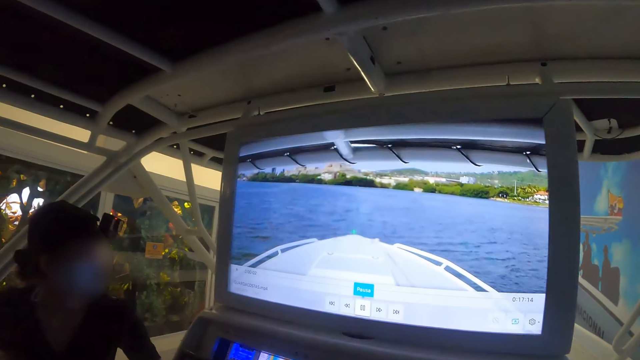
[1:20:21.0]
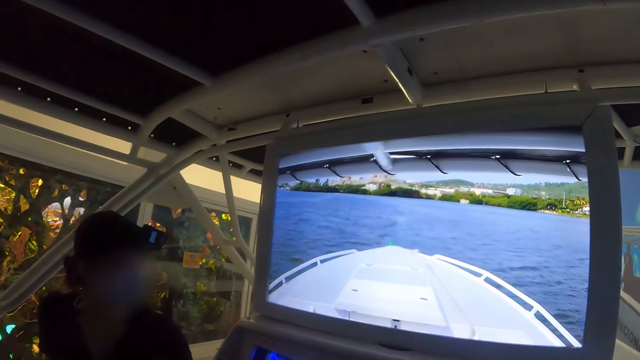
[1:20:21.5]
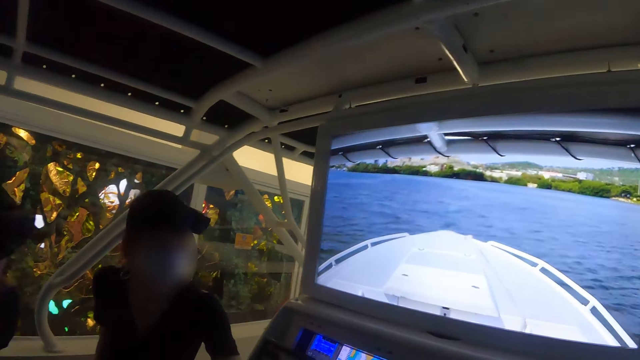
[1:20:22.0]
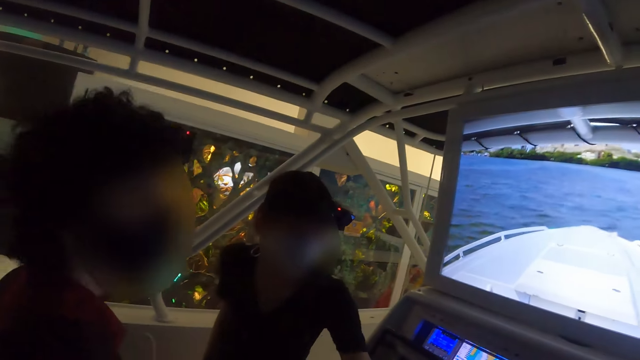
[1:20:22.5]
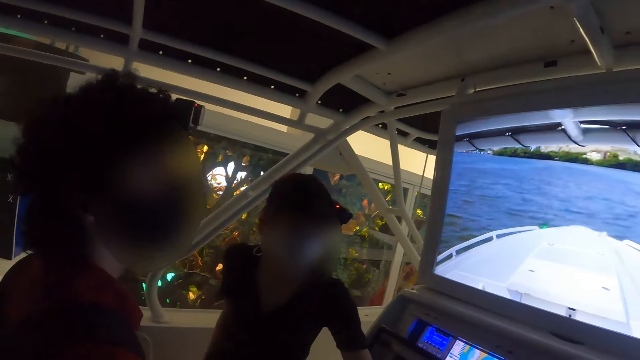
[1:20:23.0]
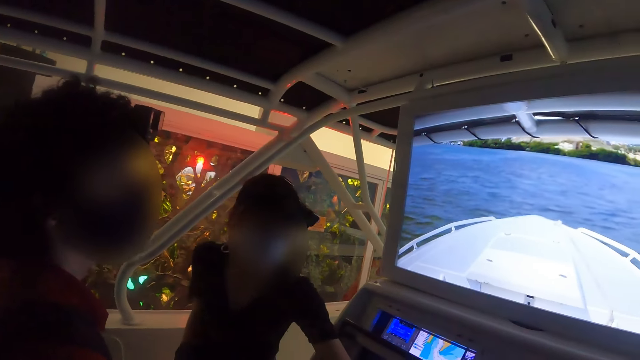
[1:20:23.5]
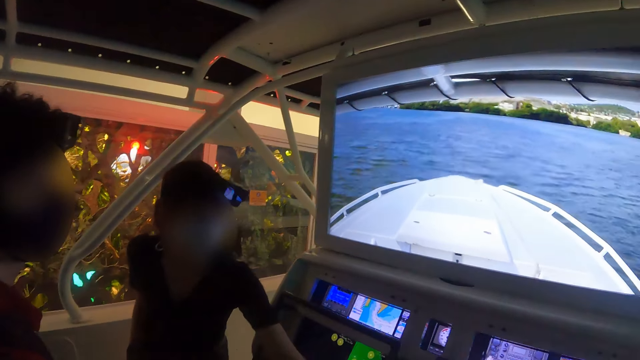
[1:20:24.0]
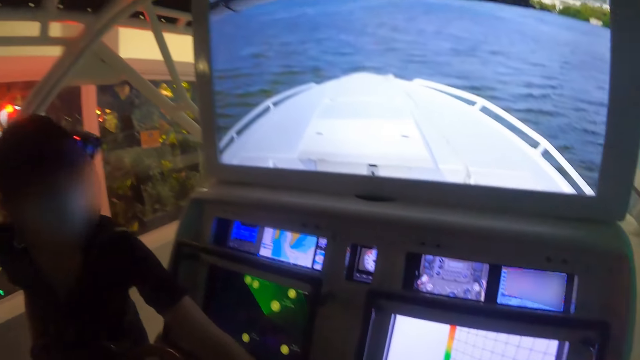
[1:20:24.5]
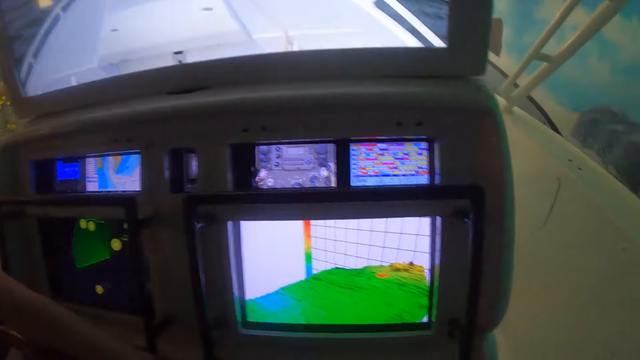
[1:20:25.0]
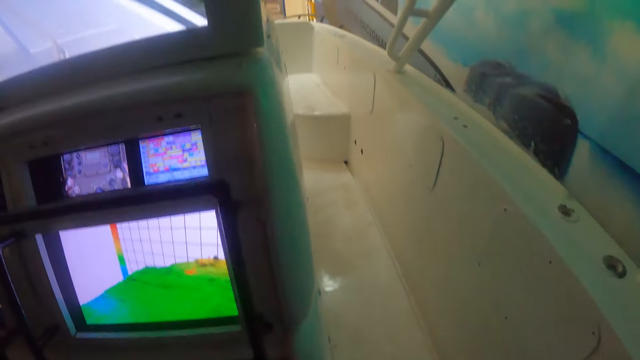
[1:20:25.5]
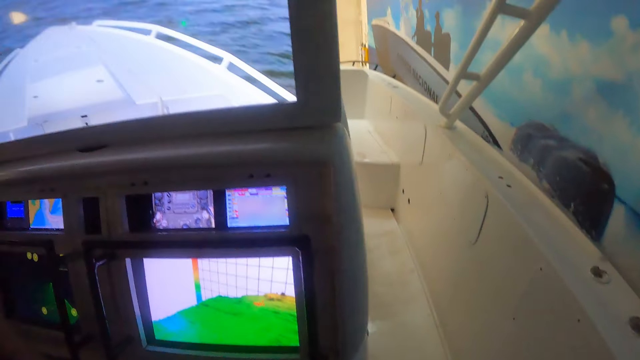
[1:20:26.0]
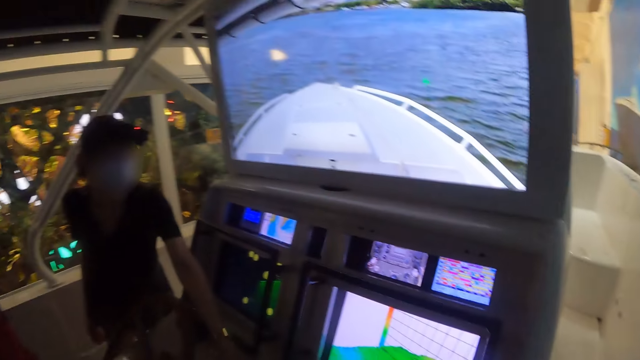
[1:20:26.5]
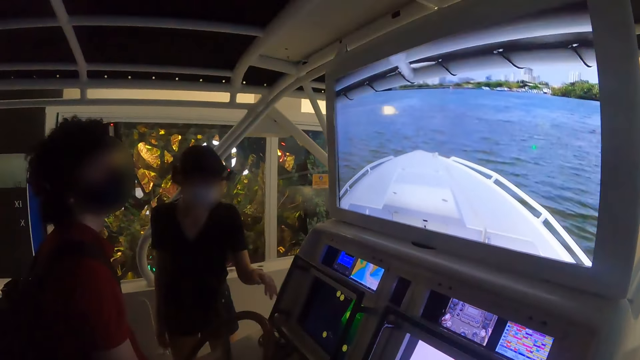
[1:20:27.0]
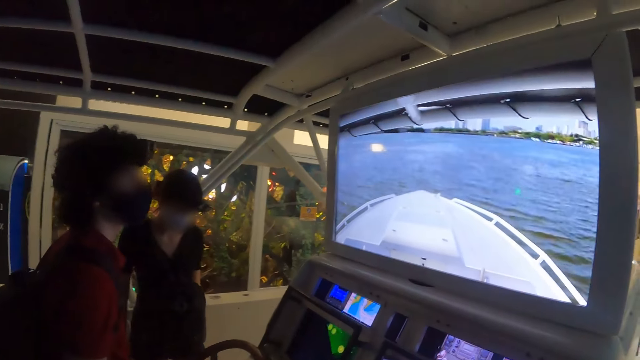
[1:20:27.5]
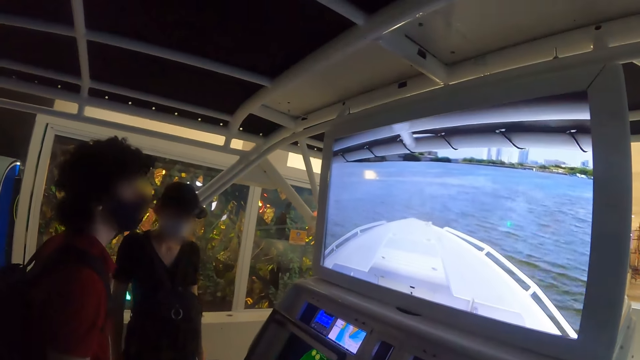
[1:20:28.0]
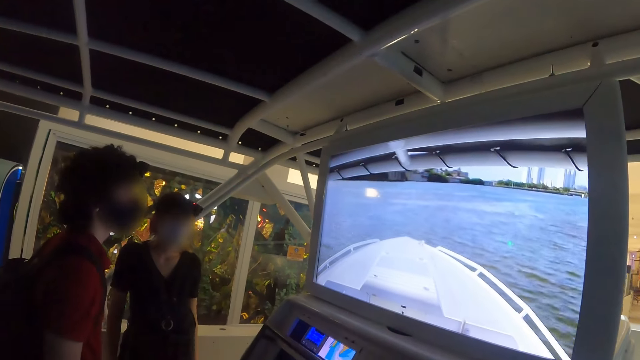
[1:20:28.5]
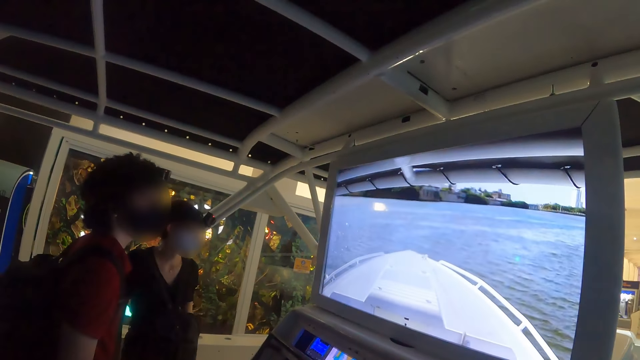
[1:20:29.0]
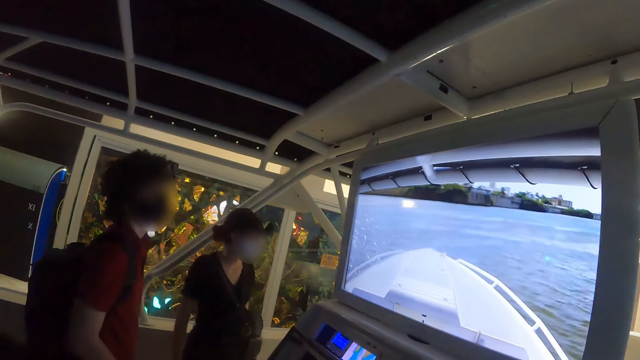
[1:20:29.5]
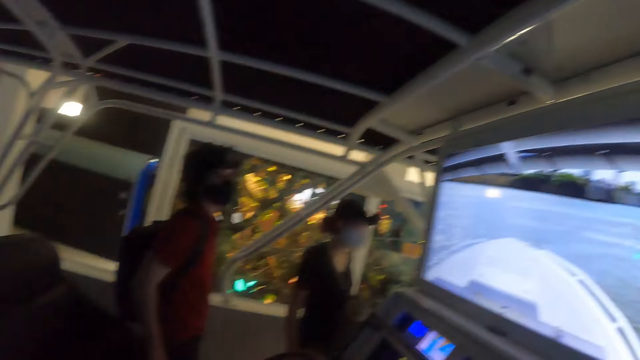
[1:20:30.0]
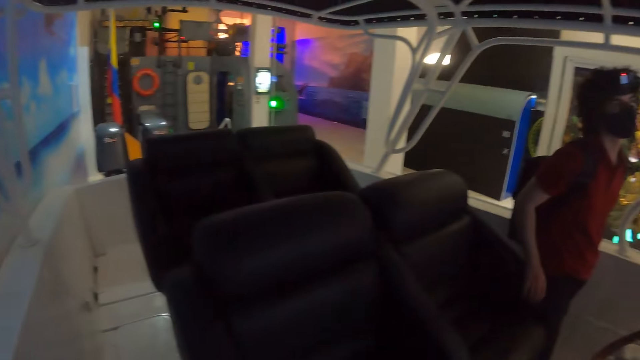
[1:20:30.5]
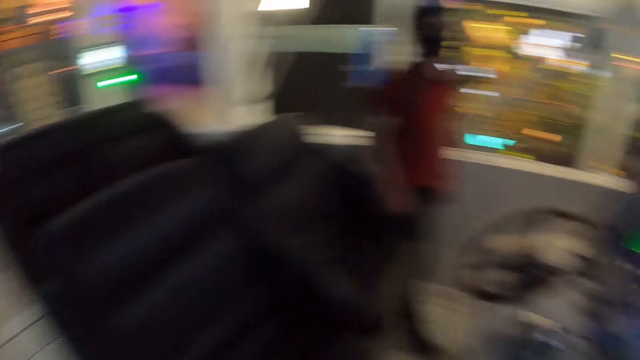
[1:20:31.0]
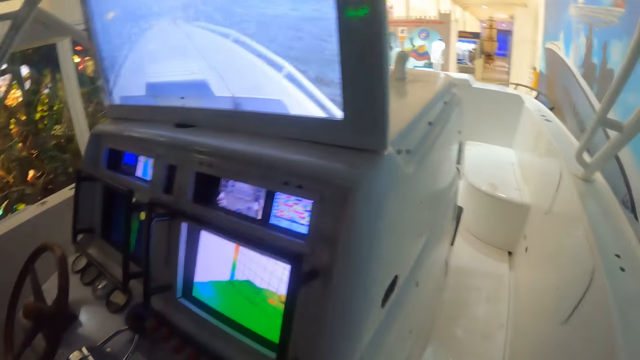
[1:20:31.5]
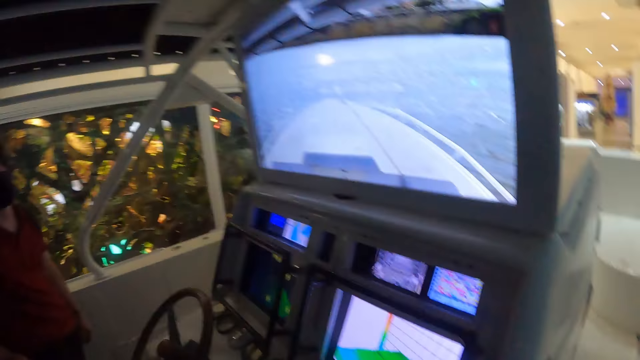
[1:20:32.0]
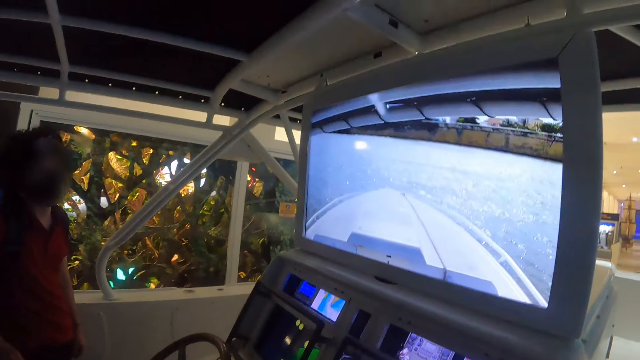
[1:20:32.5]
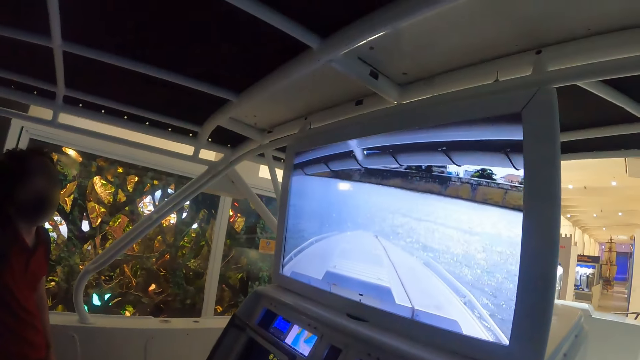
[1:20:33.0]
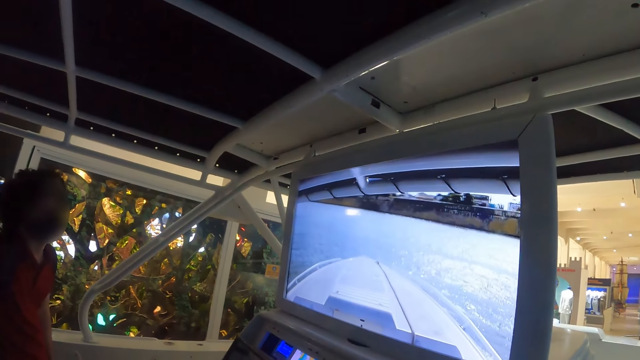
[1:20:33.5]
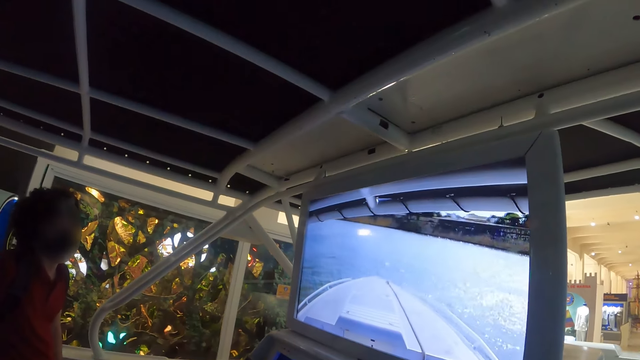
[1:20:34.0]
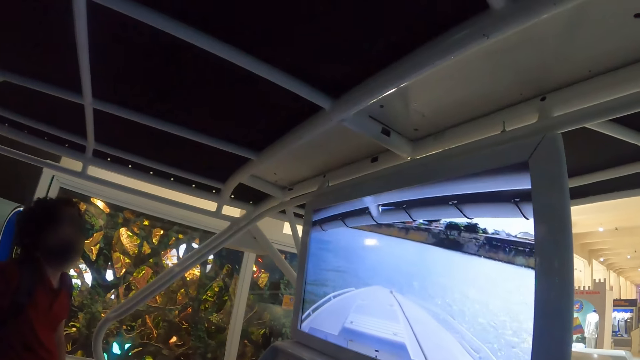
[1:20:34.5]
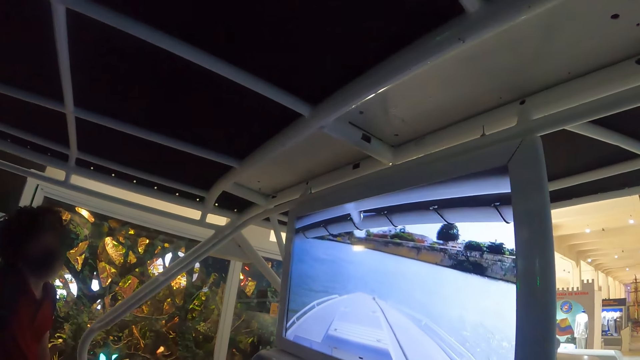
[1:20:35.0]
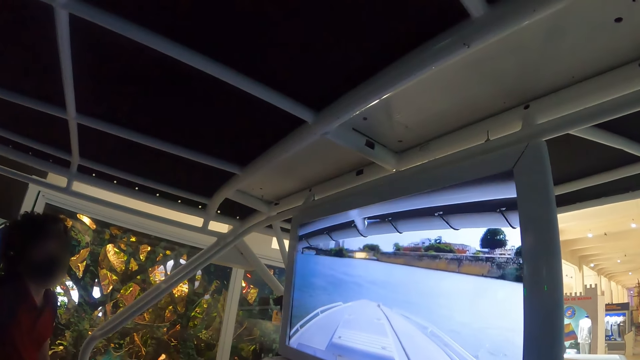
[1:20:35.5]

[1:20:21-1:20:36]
The camera wearer looks around. They look around. They sail a ship on the sea water.

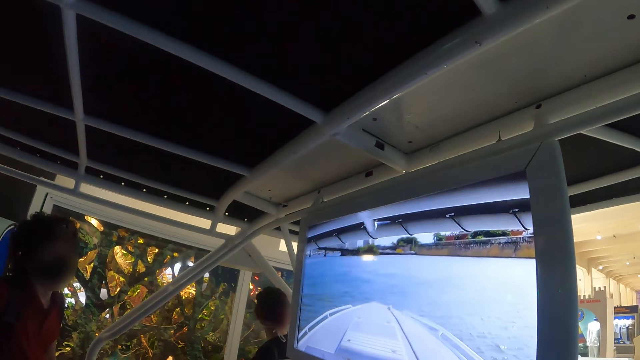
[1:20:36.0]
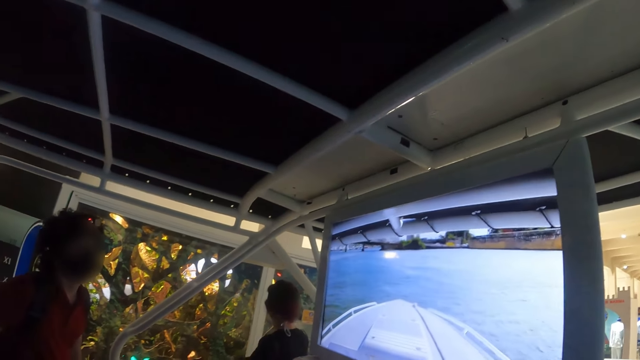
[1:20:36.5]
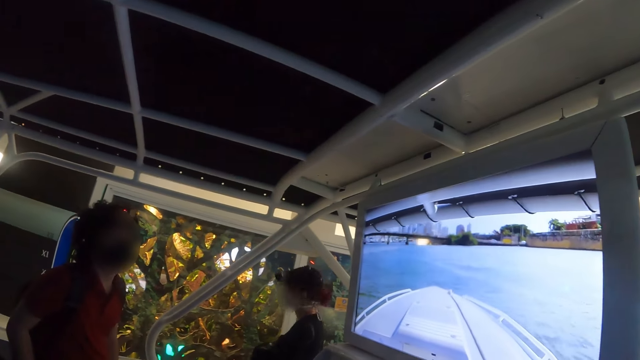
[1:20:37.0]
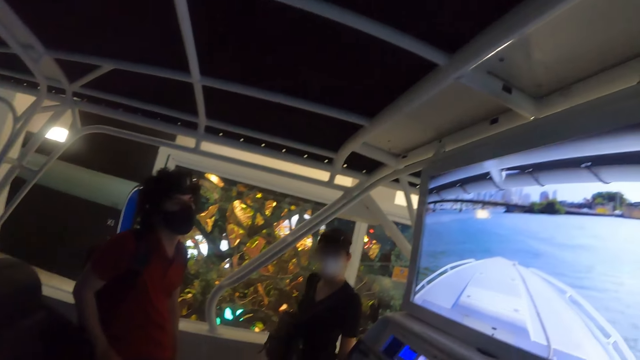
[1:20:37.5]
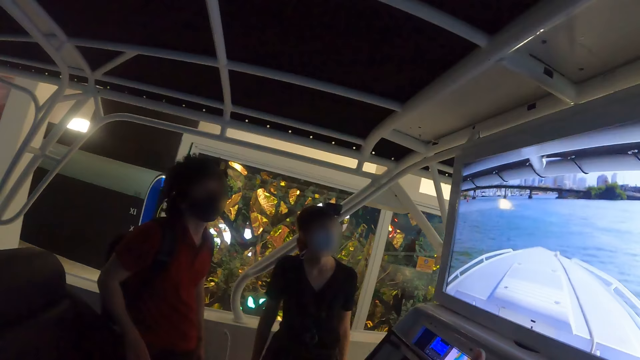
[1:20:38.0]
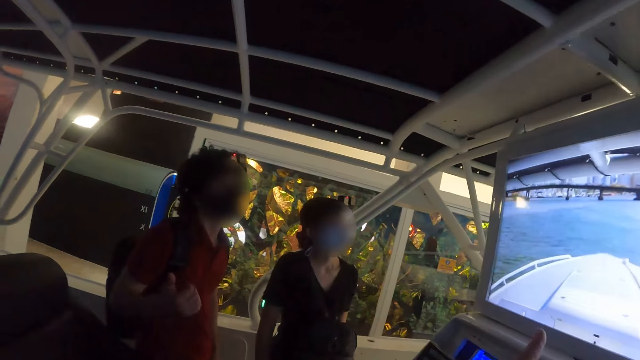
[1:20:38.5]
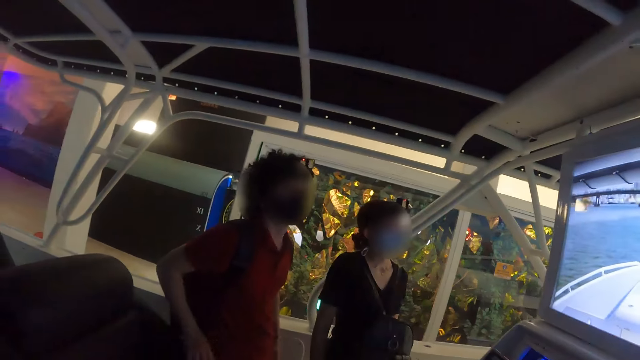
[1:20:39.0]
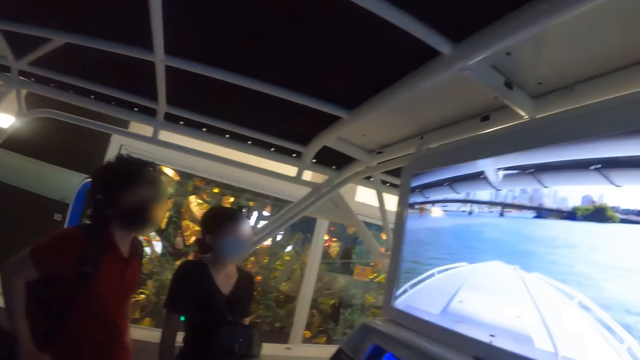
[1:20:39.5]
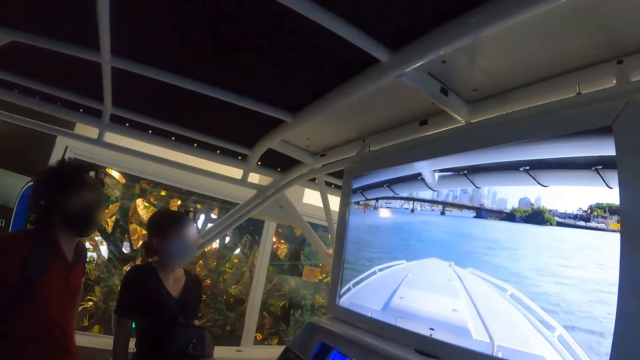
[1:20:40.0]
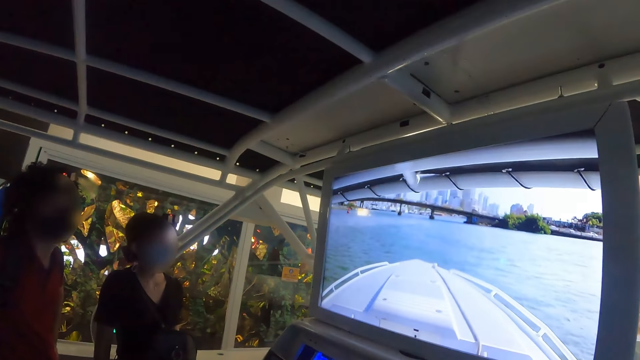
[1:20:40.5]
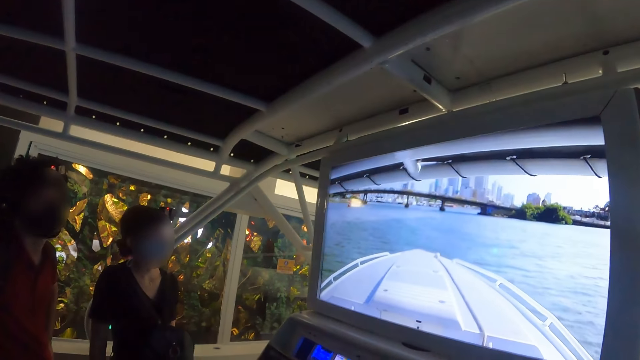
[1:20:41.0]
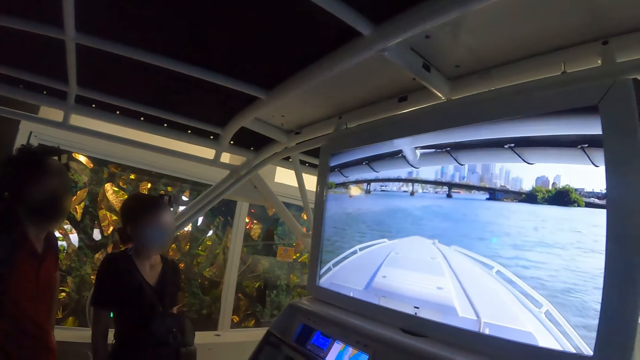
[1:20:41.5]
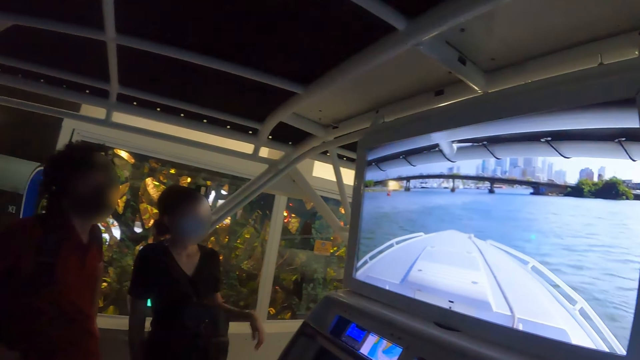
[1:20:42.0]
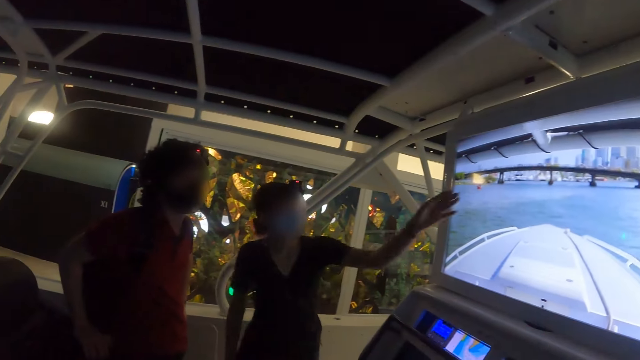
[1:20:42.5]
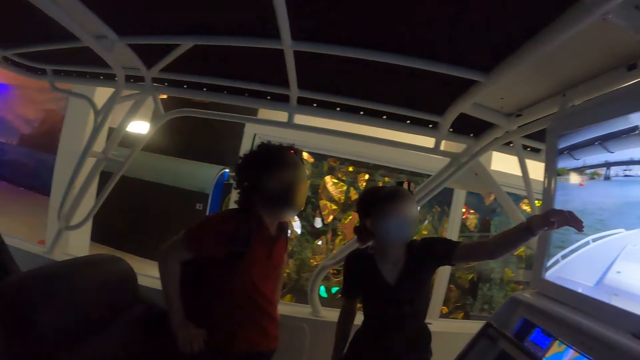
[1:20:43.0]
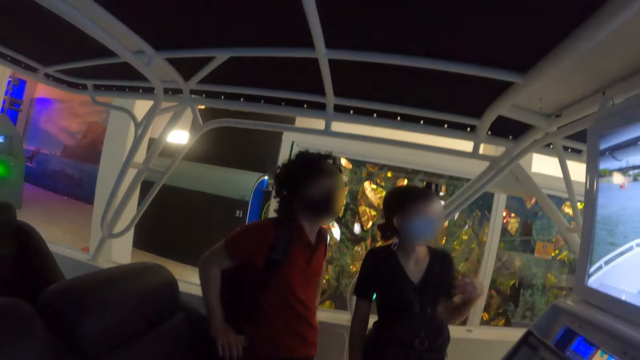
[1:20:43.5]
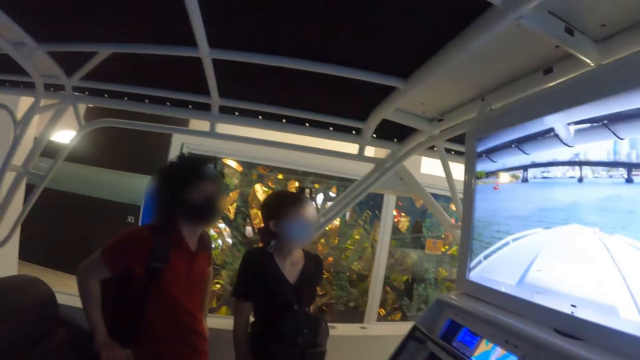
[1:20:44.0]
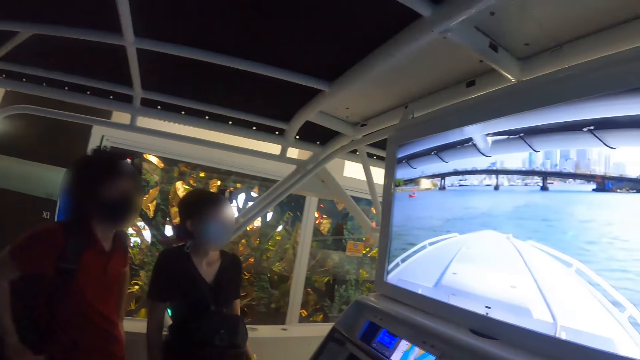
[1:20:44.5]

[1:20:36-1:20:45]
A person looks at the ship camera. The person touches the ship camera.
